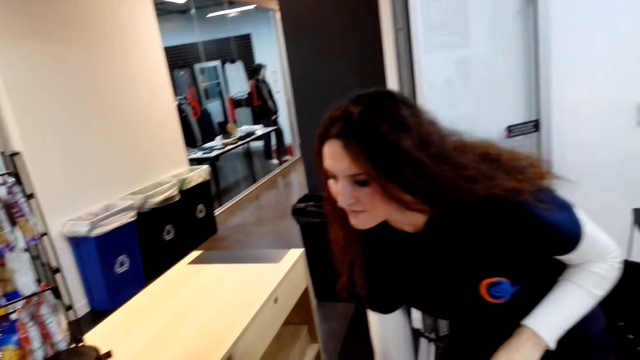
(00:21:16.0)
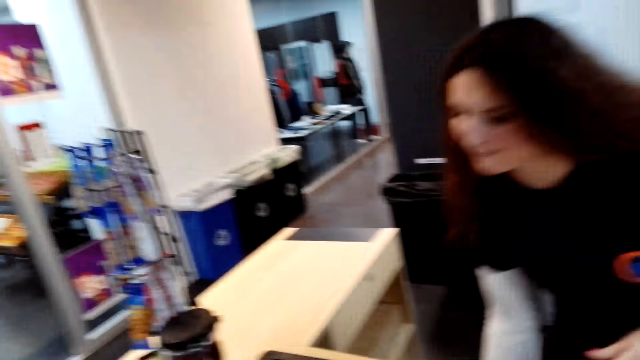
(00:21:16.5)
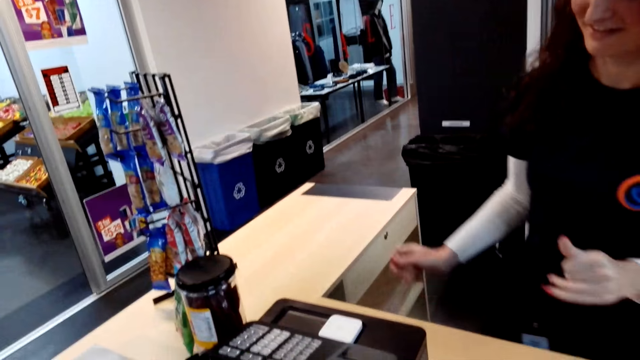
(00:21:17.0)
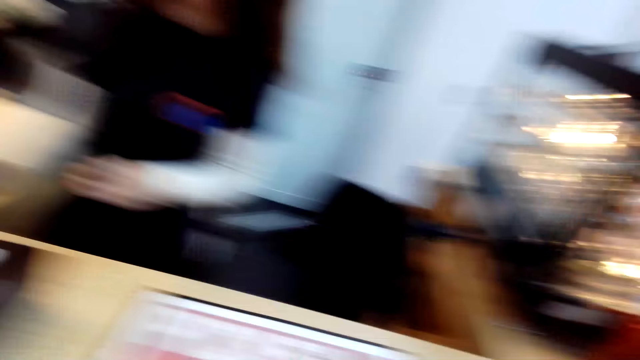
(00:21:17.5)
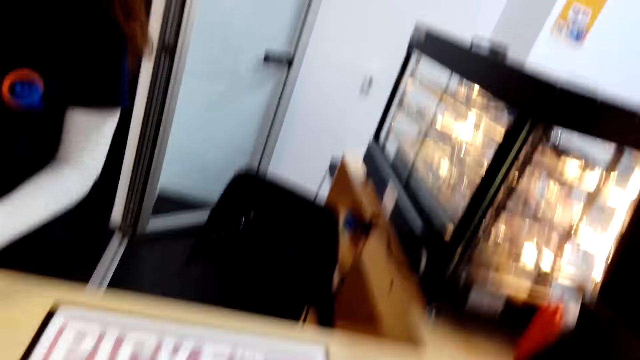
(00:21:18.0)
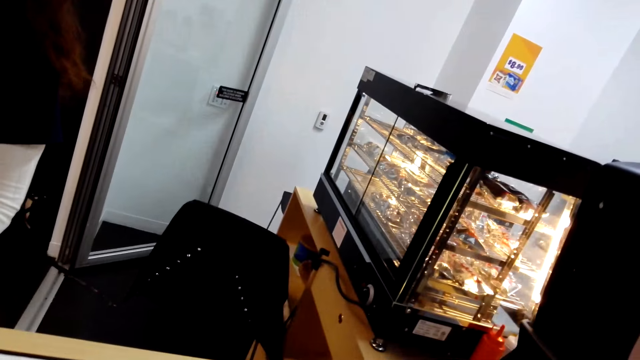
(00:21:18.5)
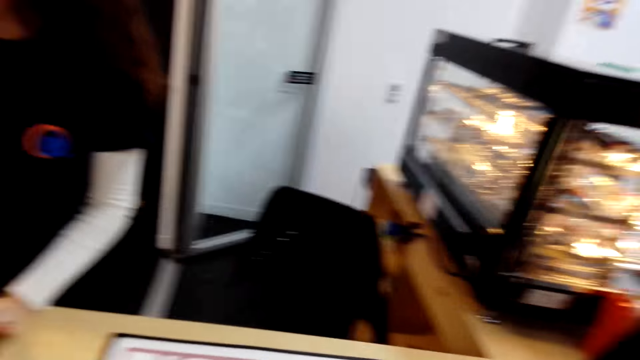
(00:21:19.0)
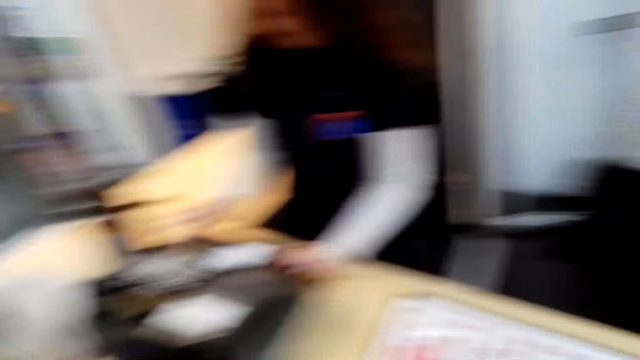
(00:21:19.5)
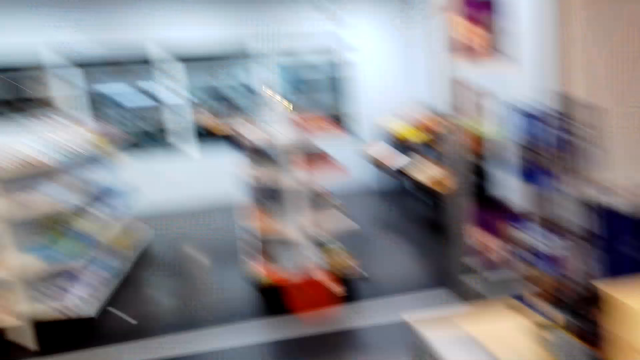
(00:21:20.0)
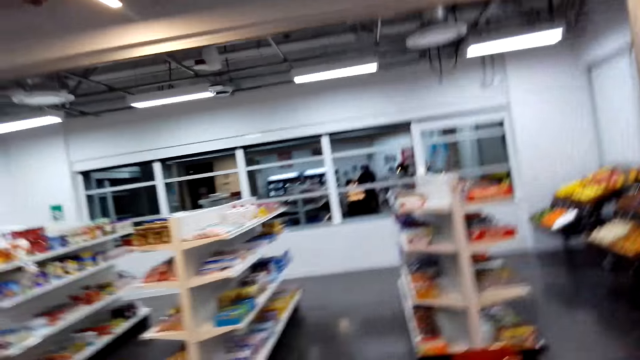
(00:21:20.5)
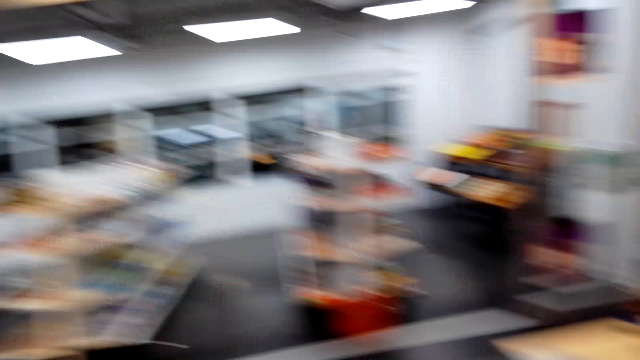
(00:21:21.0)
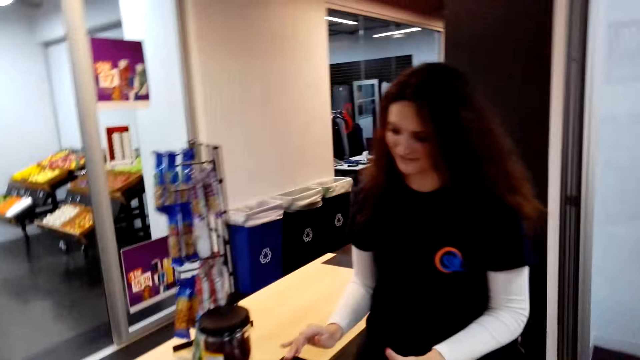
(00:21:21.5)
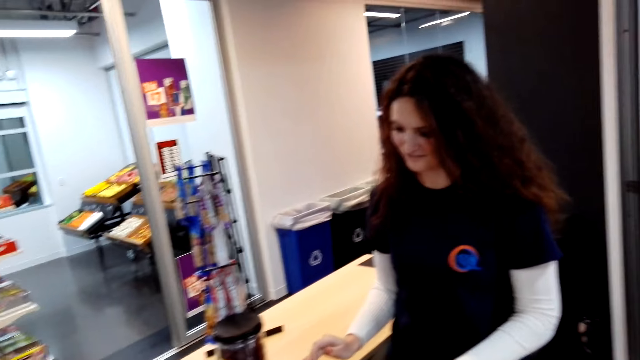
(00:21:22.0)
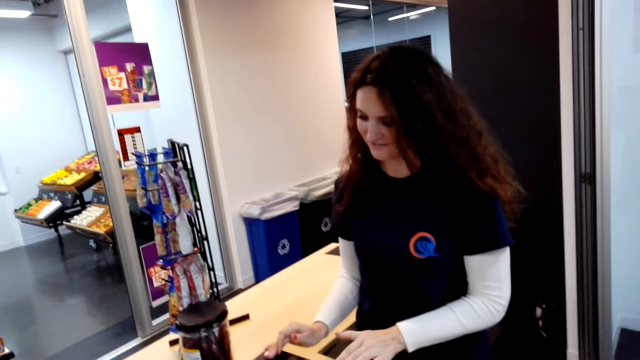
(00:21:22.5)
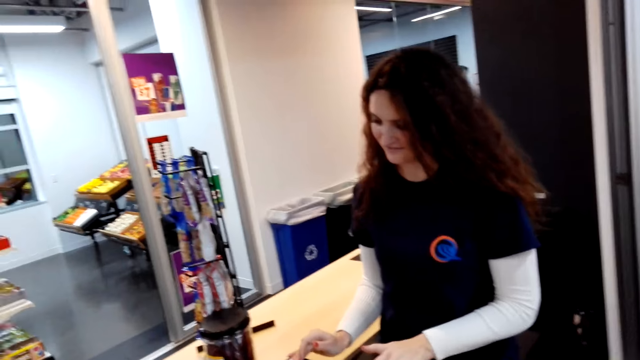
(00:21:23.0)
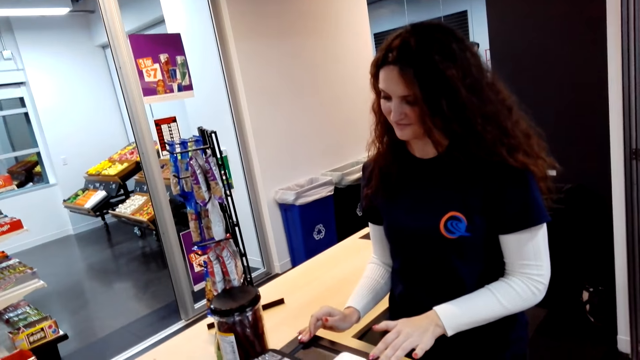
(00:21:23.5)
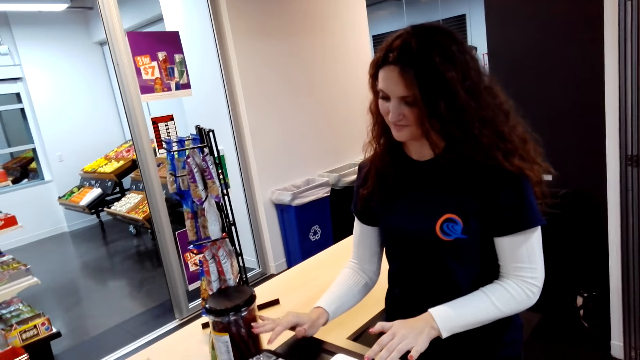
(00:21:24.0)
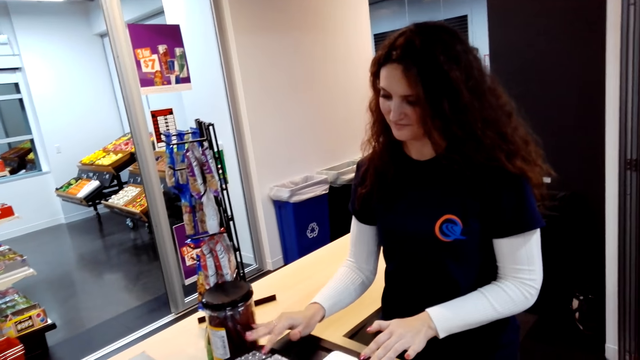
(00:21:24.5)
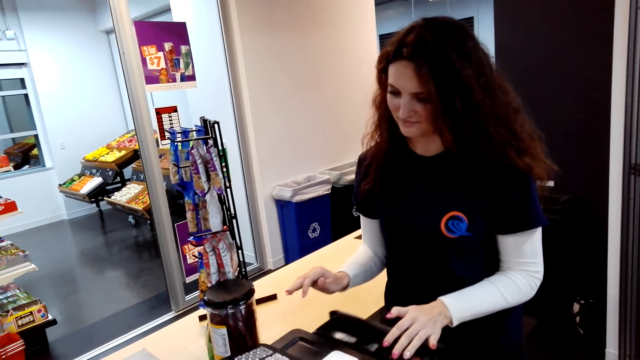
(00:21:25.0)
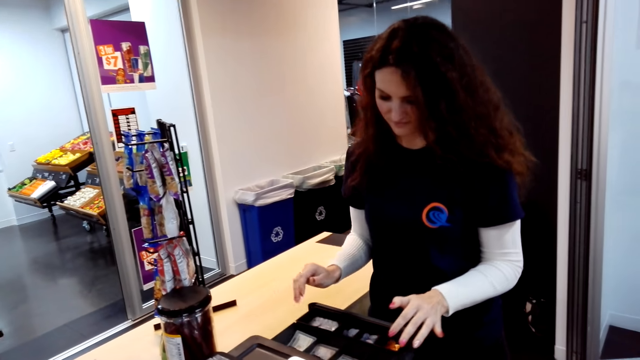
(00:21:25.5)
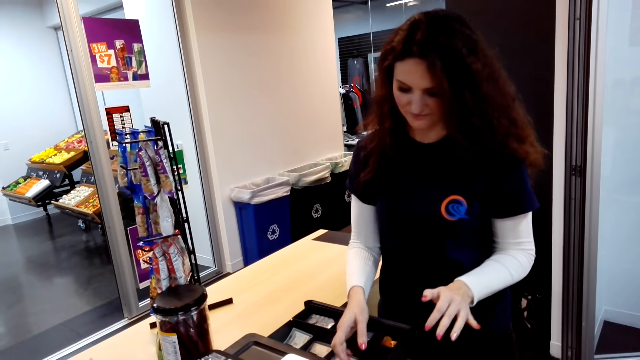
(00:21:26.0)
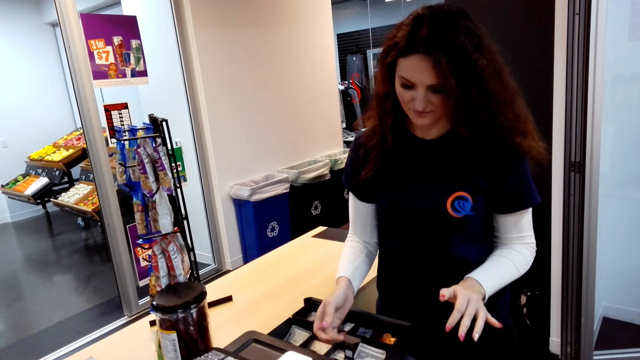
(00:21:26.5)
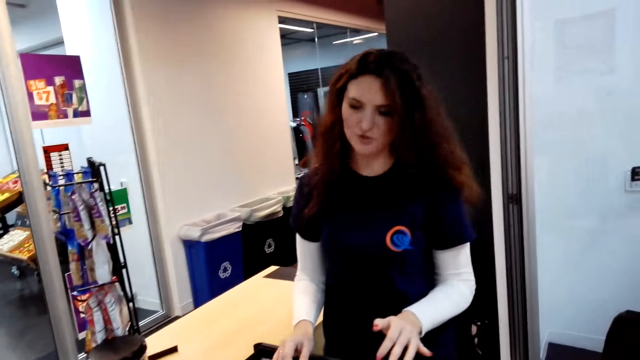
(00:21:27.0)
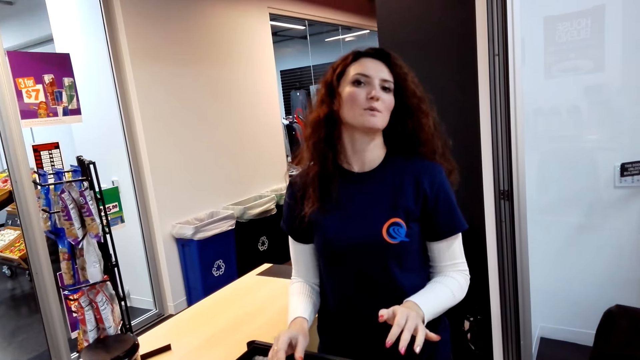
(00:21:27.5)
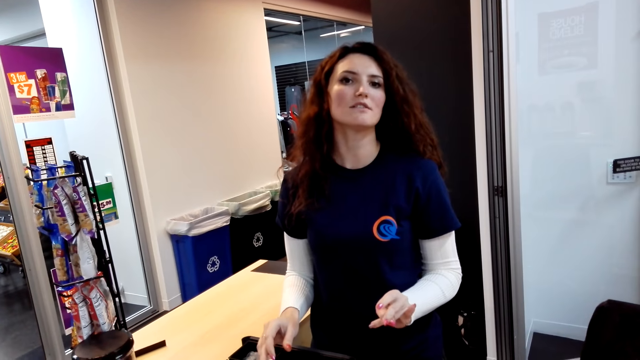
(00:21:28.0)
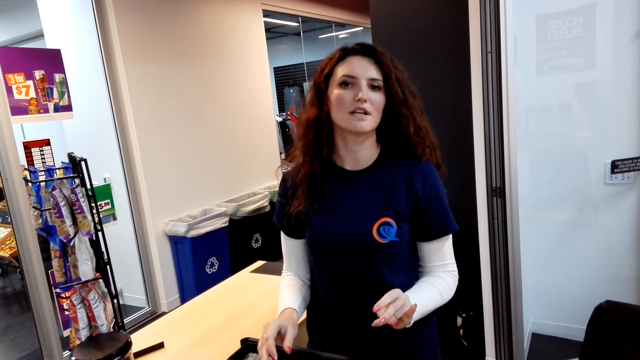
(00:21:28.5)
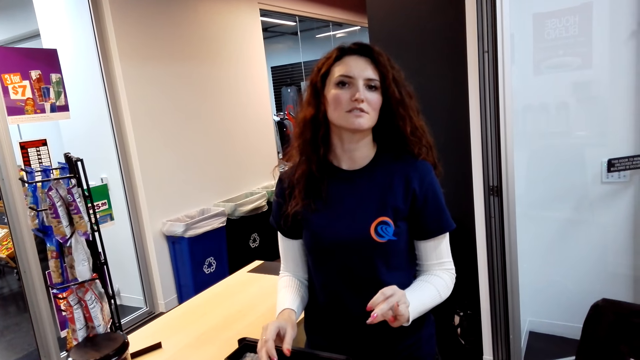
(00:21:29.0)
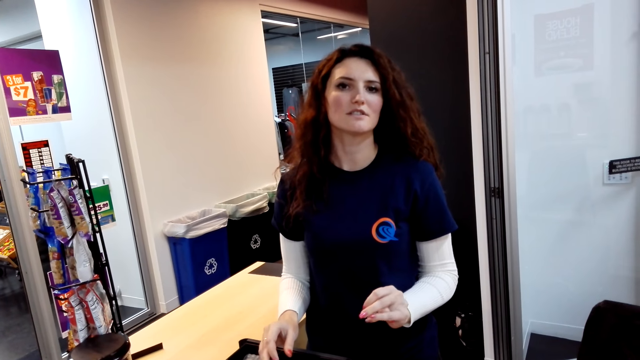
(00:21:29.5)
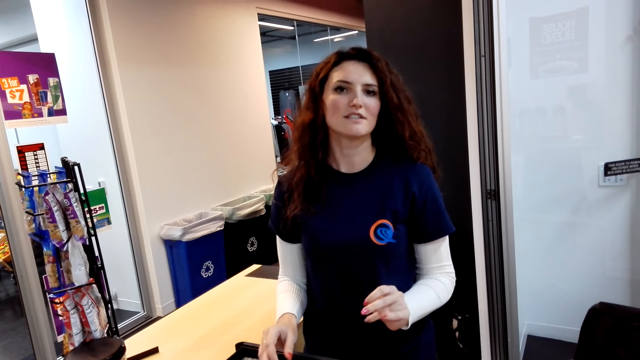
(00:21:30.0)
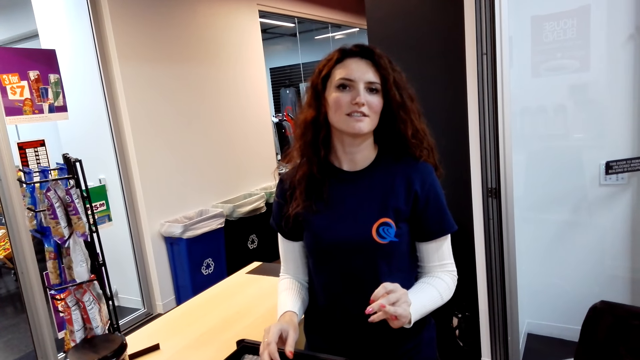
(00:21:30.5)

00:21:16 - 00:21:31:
A woman places the packet of chocolate below the bench. The camera wearer looks around. The woman operates a computer or receipt printing machine, touches money notes and converses with the camera wearer.

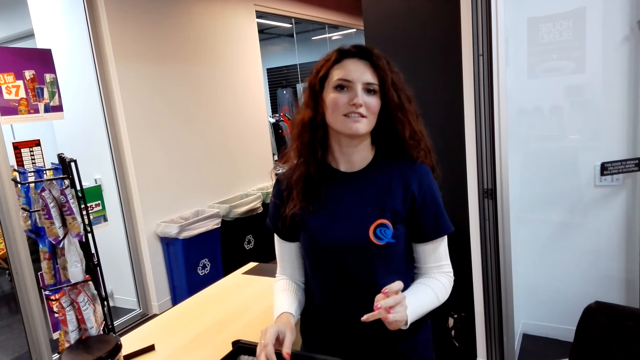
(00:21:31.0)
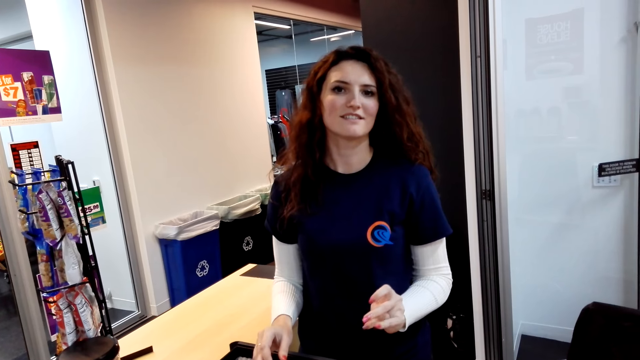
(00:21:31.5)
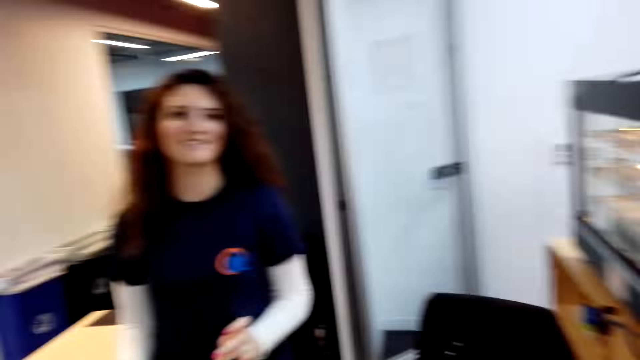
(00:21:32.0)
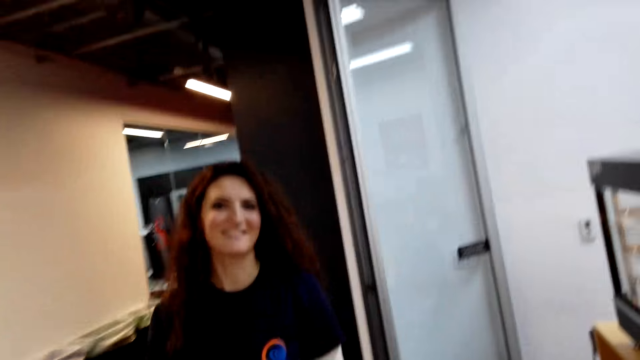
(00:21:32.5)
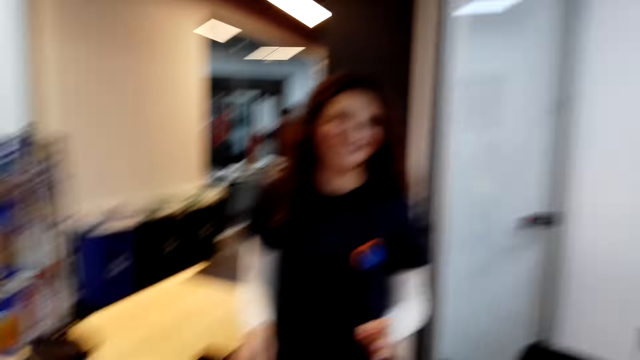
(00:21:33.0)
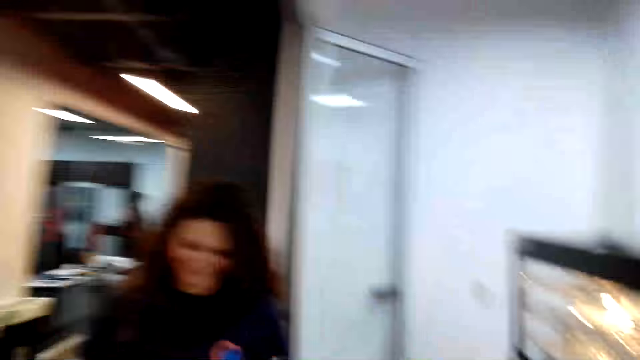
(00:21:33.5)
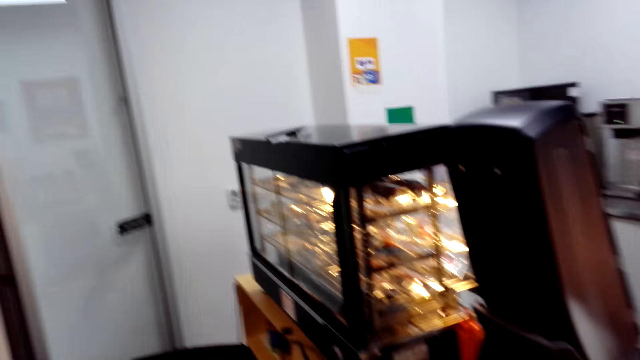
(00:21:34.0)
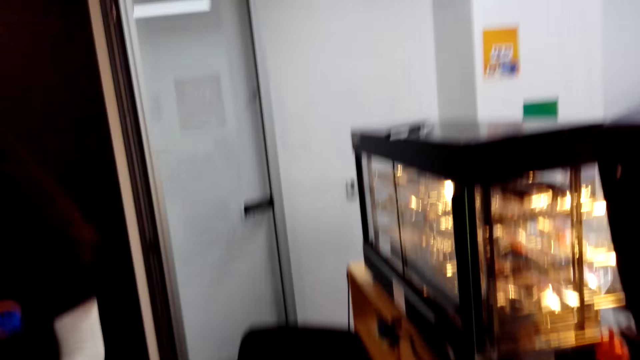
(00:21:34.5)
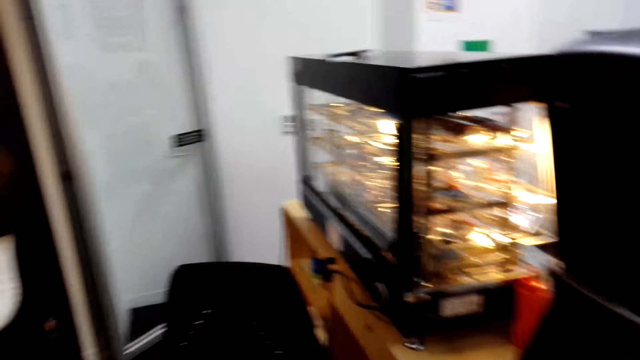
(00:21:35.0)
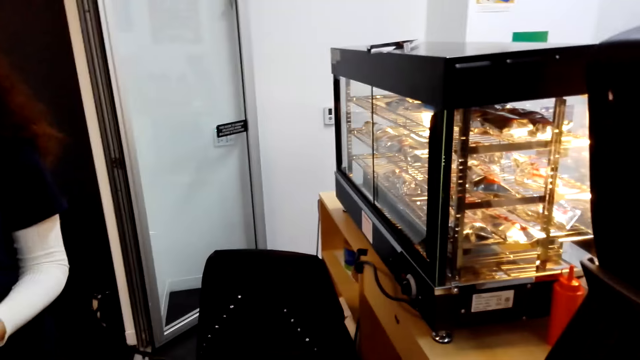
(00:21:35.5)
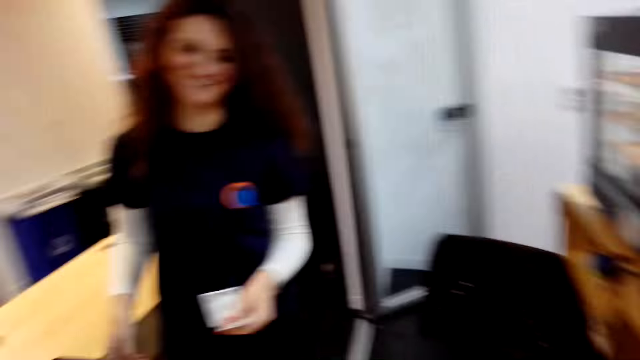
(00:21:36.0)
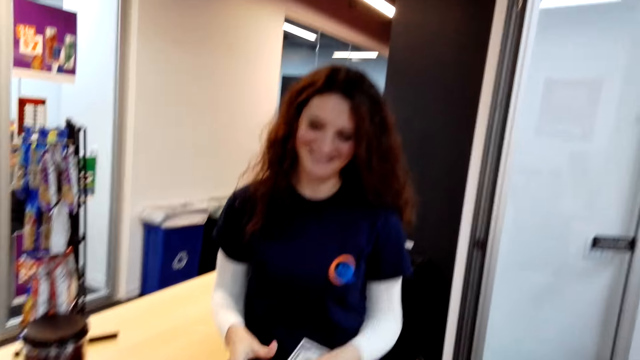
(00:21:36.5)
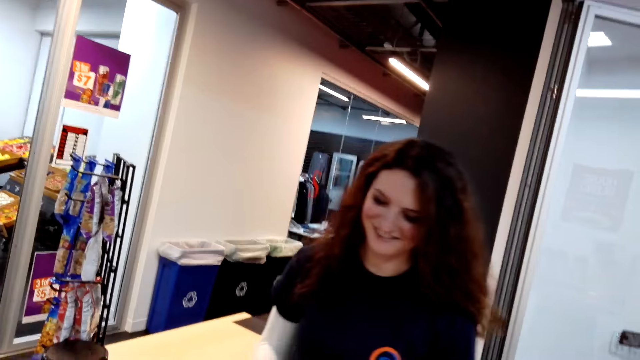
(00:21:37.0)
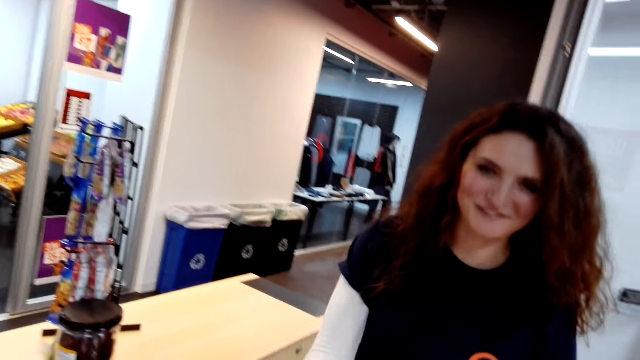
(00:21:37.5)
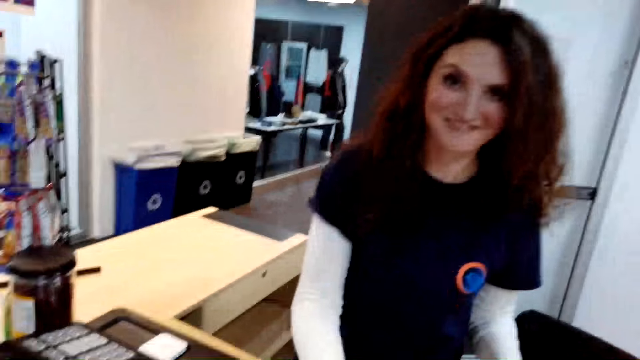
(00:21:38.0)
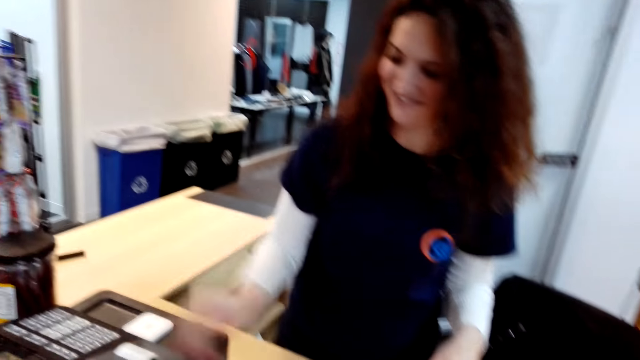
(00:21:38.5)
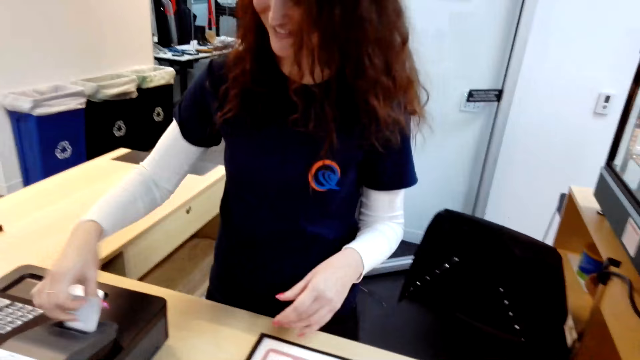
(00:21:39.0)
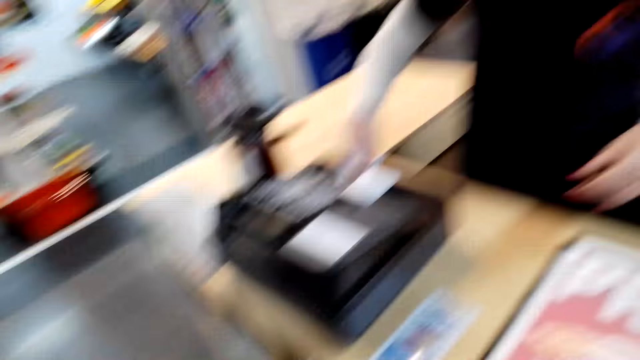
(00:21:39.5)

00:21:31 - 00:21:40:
A woman gives a money note to the camera wearer and plucks a receipt.
